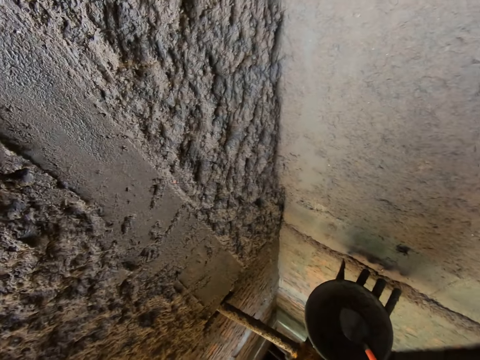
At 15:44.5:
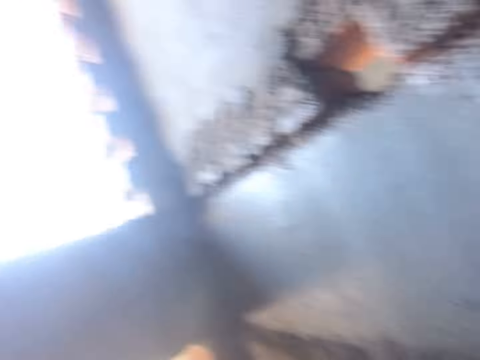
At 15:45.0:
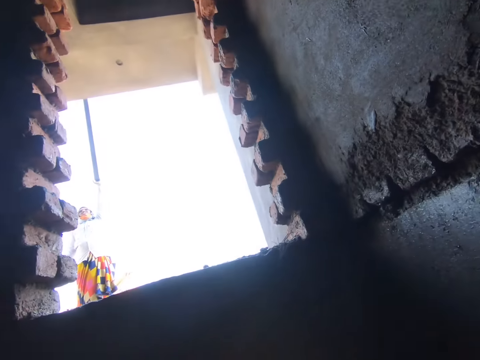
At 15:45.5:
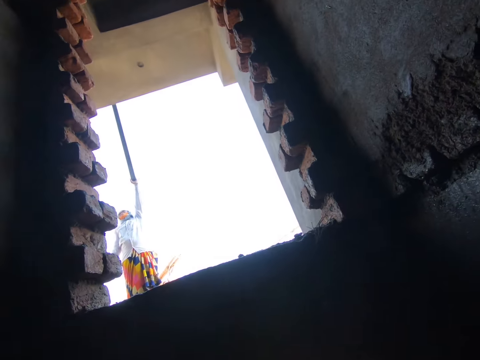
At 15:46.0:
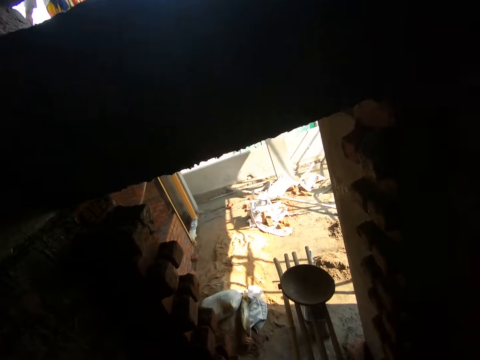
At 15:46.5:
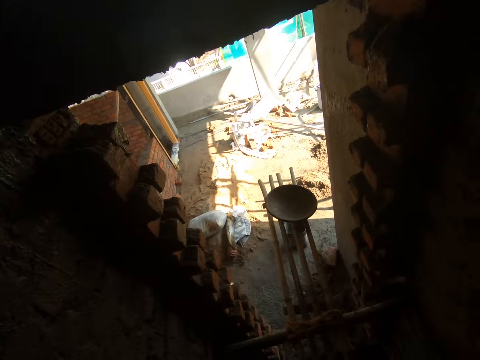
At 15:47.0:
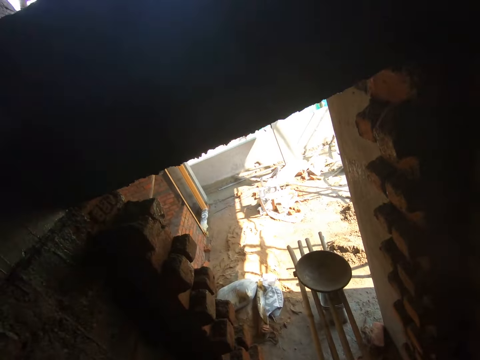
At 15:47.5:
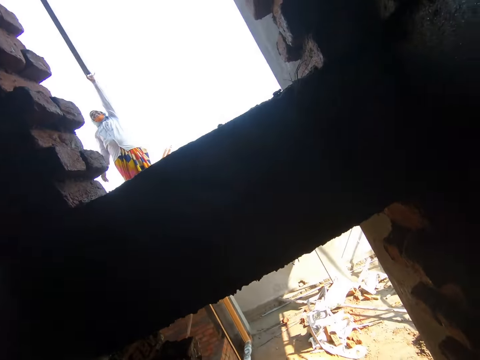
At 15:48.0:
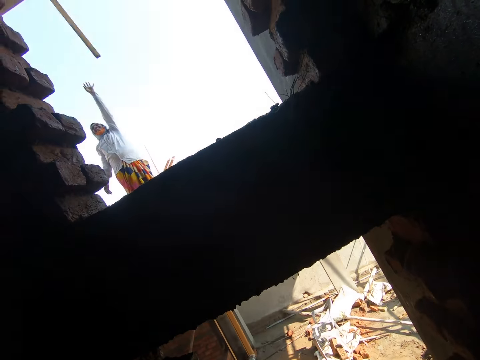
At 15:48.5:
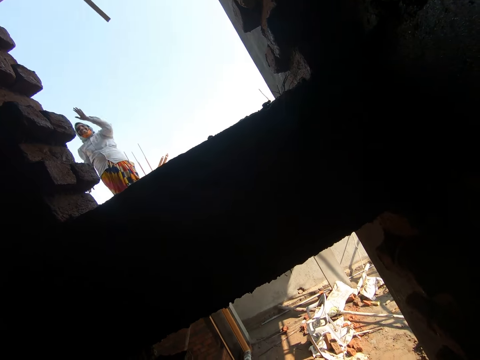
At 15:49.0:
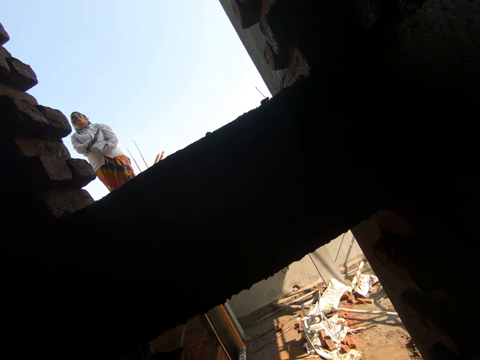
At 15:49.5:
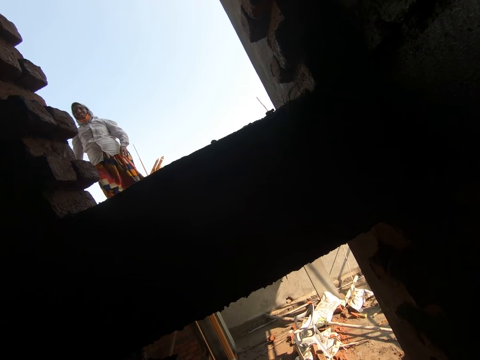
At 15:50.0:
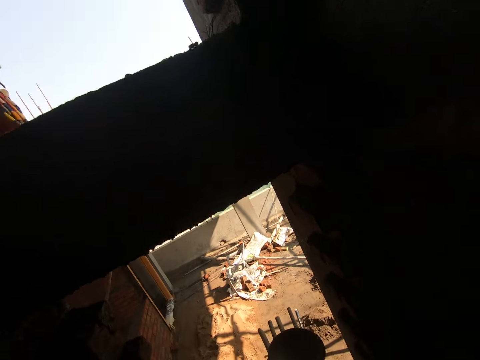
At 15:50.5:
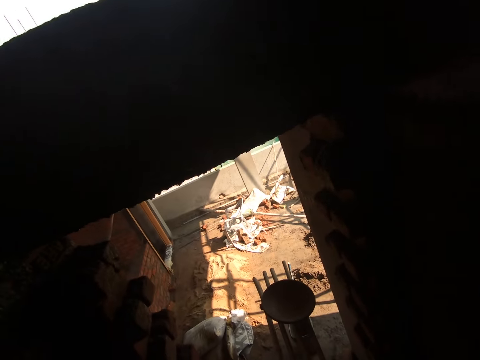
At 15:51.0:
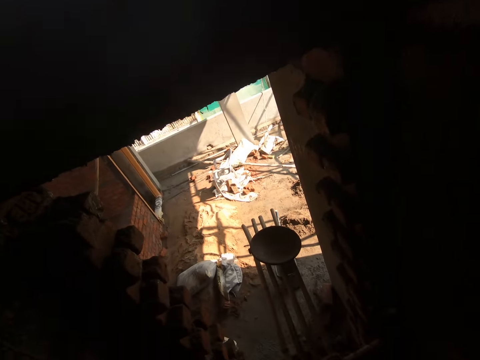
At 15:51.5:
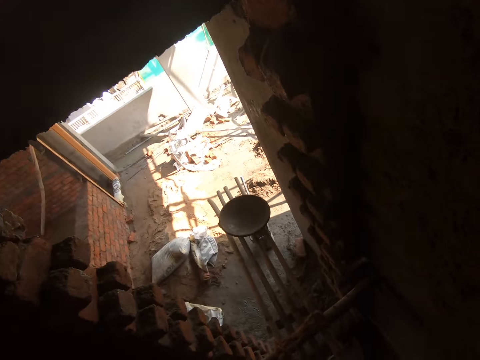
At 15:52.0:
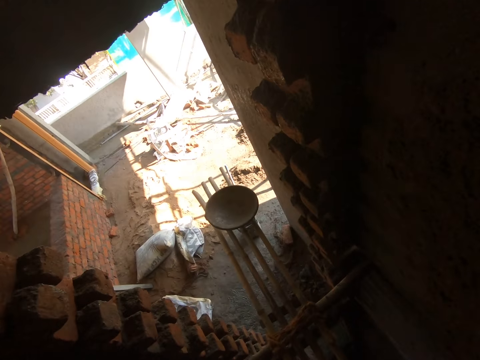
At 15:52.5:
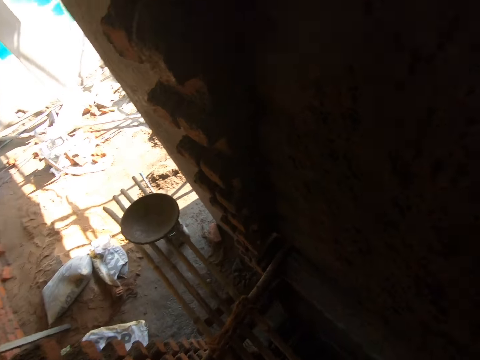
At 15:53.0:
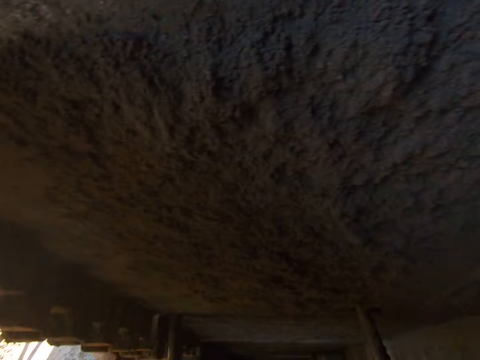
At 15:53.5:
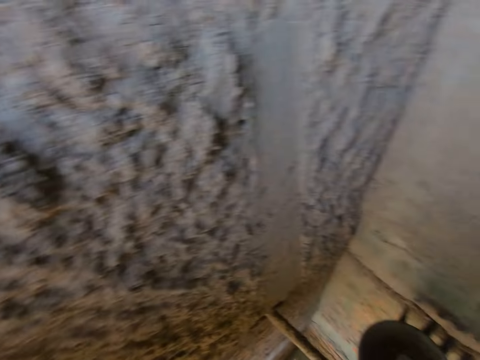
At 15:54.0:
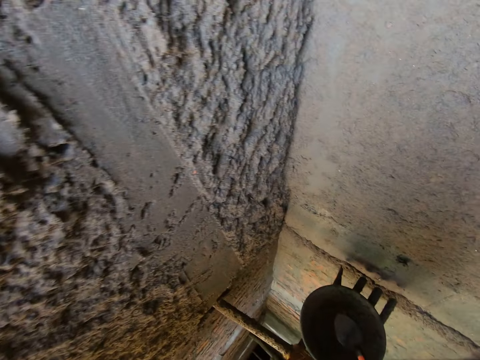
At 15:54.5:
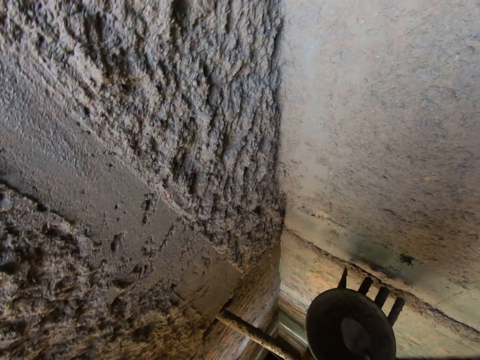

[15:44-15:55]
A woman holds a piece of wood. The woman raises a hand, wipes hands and walks around.

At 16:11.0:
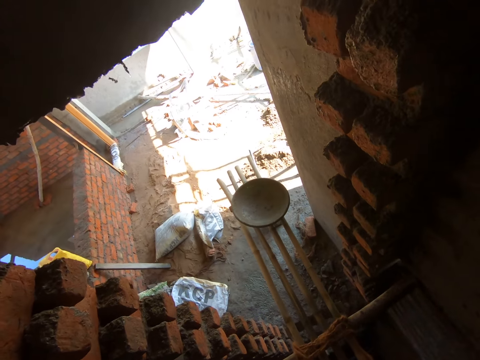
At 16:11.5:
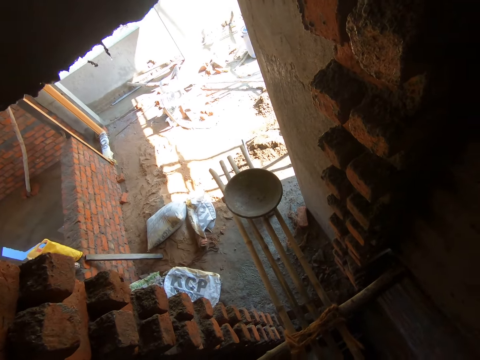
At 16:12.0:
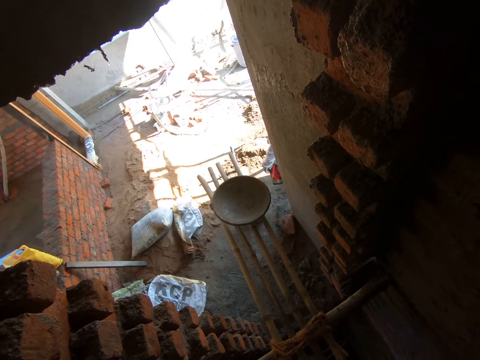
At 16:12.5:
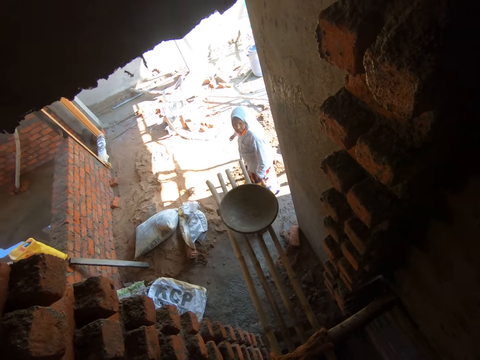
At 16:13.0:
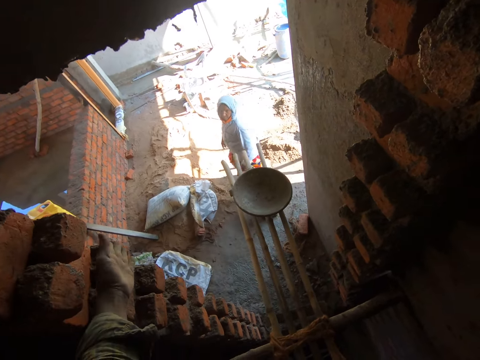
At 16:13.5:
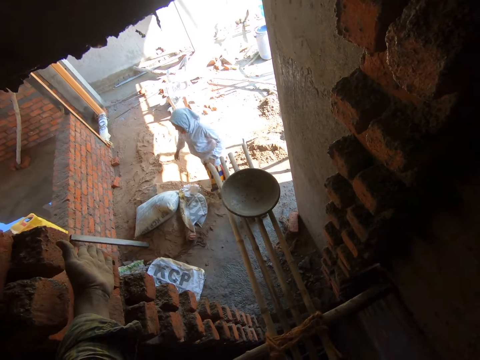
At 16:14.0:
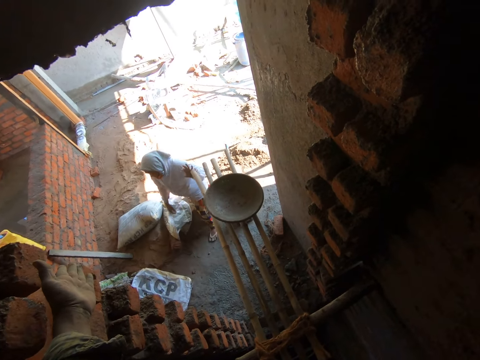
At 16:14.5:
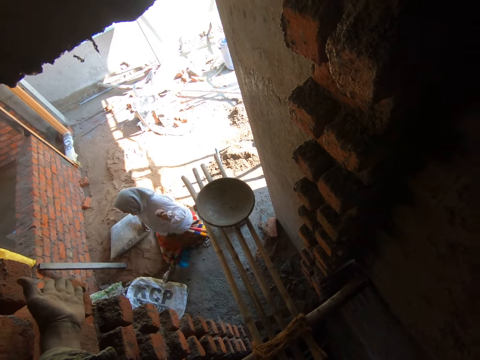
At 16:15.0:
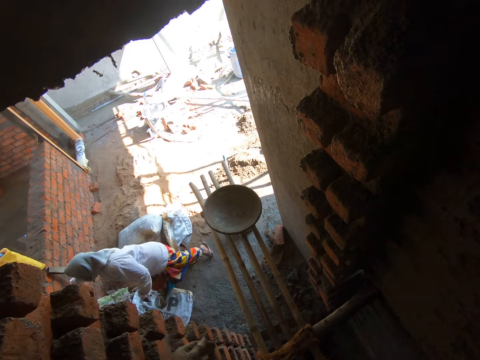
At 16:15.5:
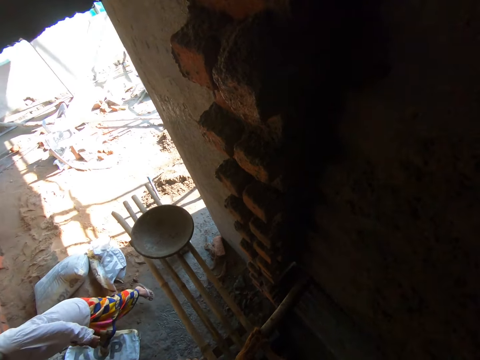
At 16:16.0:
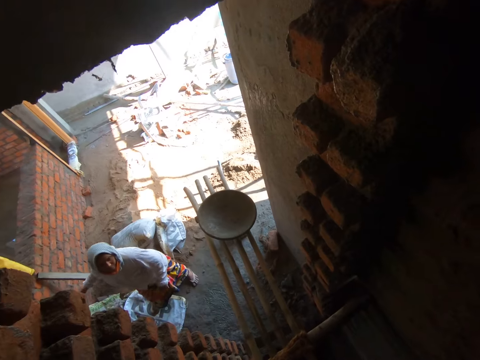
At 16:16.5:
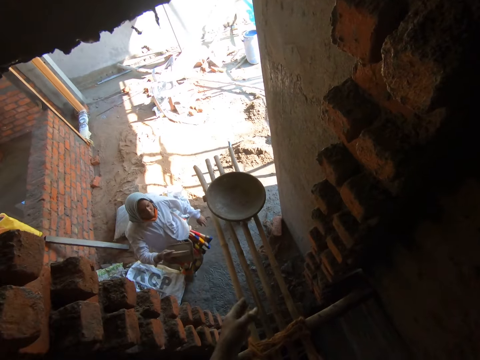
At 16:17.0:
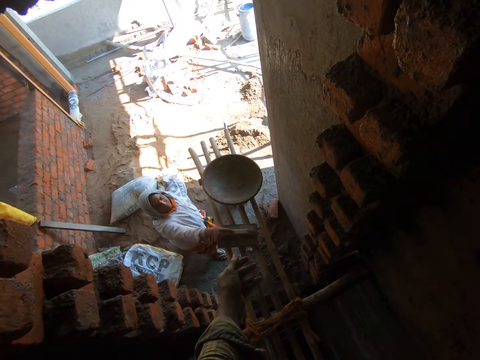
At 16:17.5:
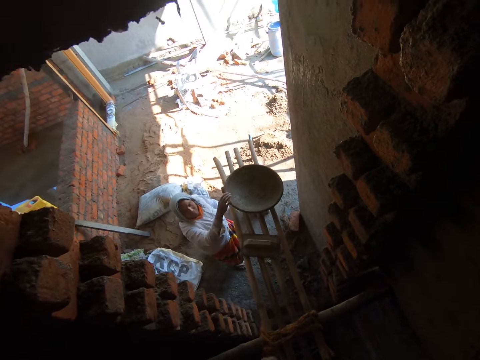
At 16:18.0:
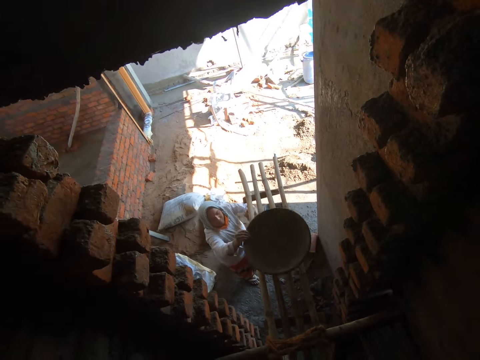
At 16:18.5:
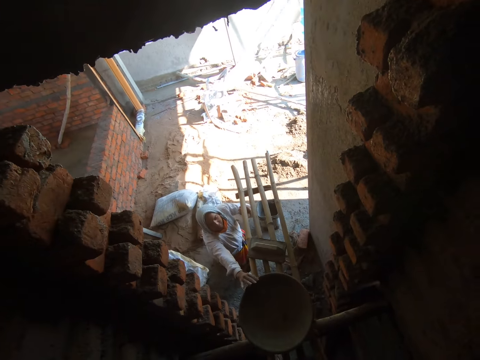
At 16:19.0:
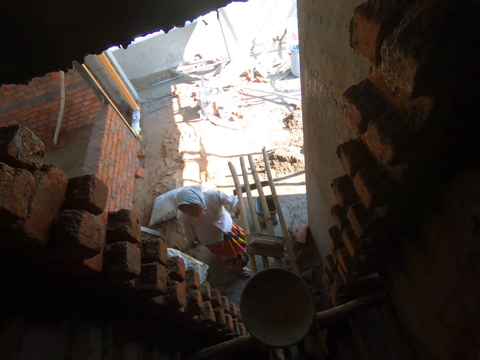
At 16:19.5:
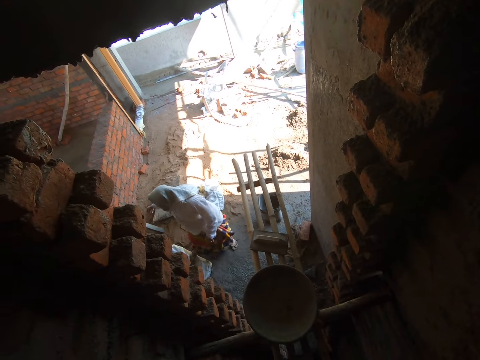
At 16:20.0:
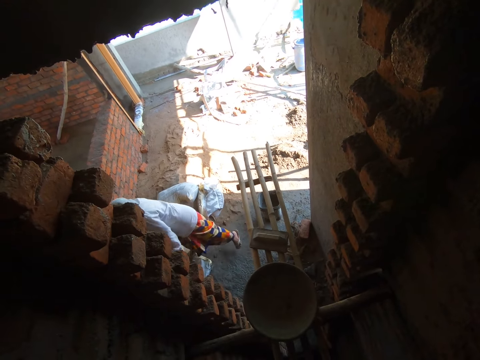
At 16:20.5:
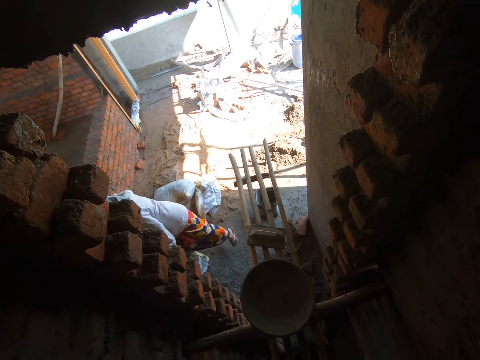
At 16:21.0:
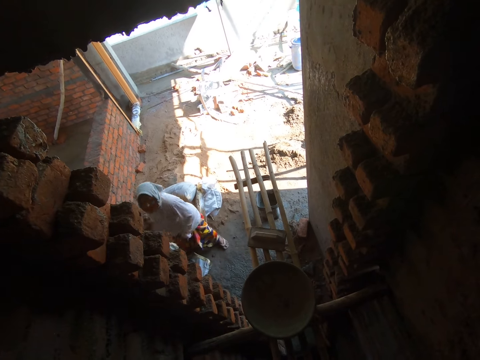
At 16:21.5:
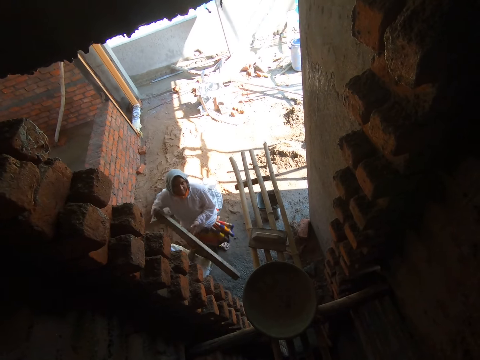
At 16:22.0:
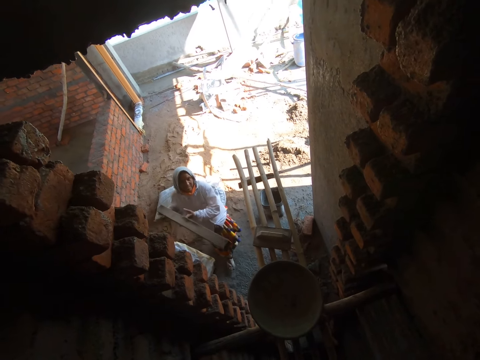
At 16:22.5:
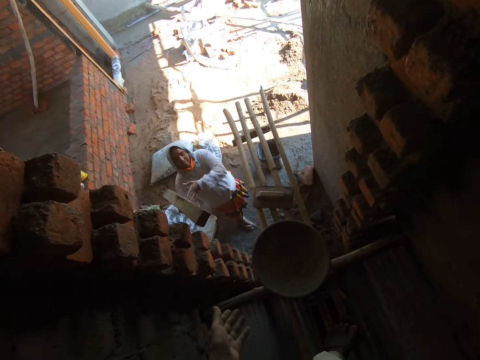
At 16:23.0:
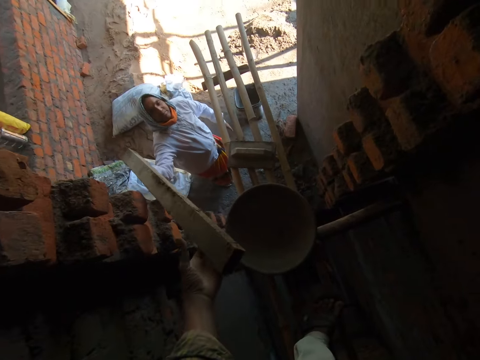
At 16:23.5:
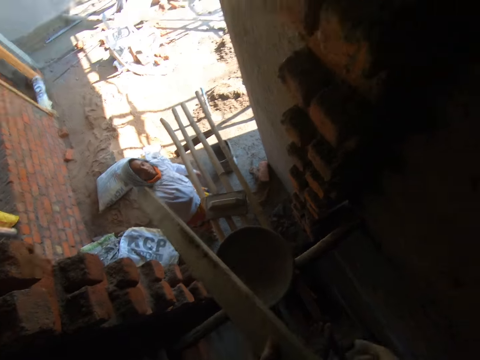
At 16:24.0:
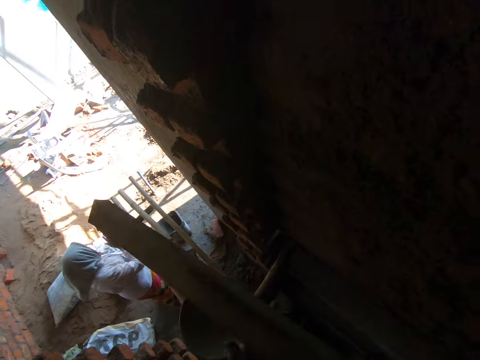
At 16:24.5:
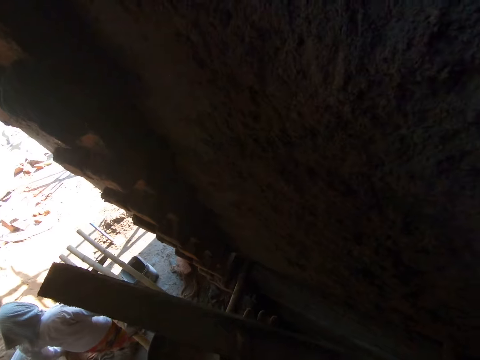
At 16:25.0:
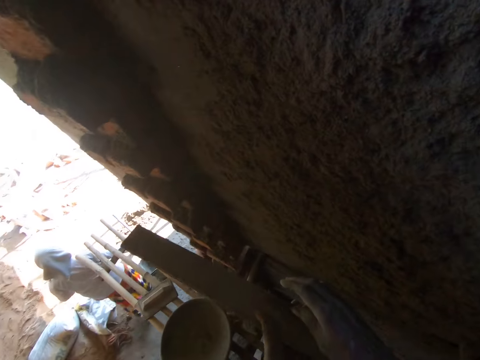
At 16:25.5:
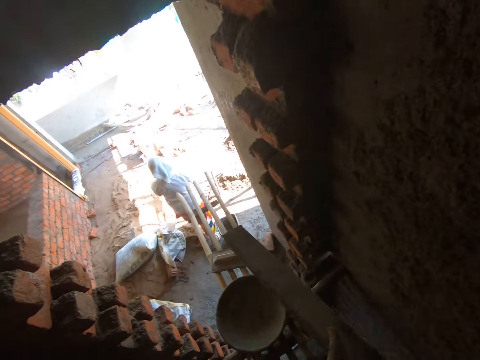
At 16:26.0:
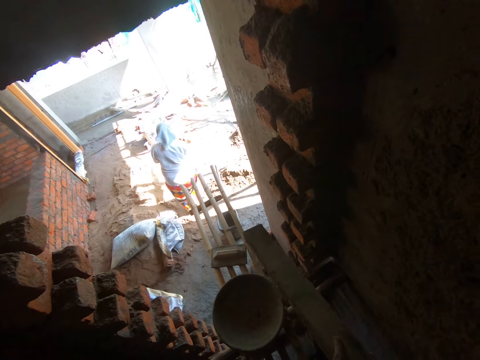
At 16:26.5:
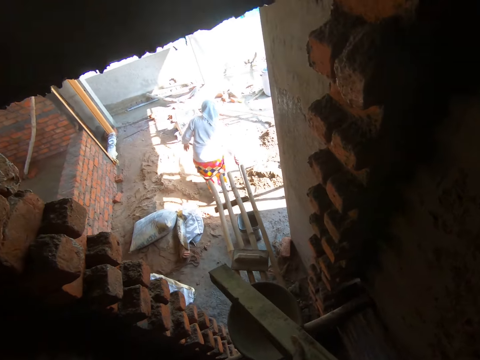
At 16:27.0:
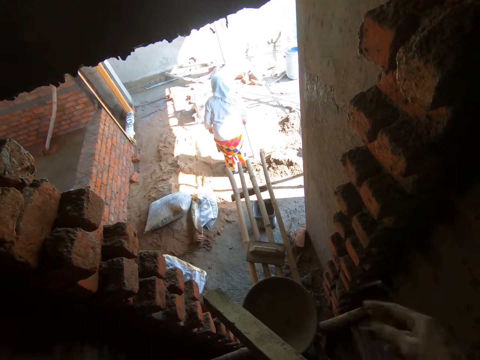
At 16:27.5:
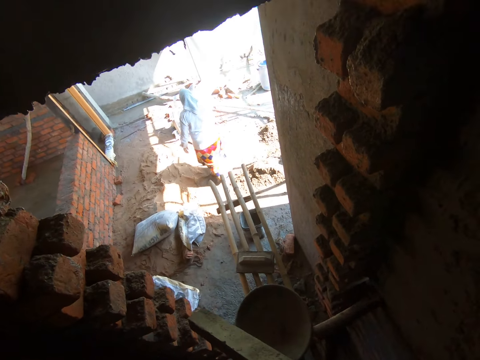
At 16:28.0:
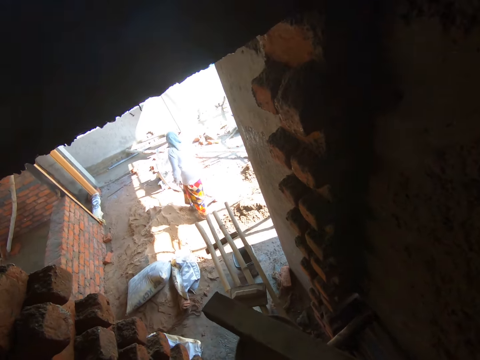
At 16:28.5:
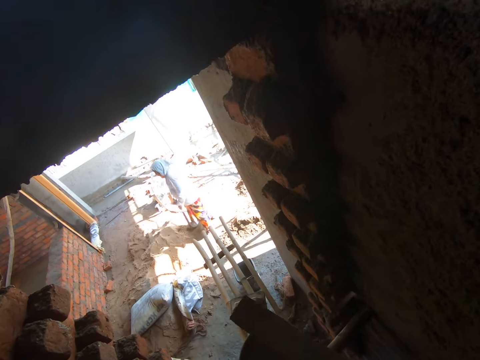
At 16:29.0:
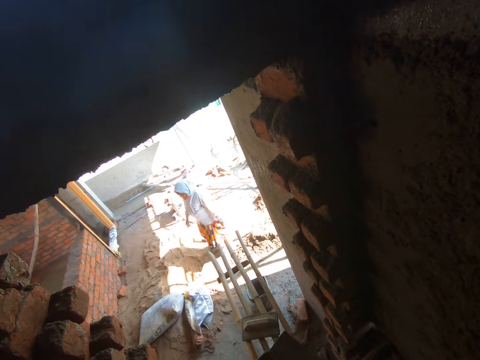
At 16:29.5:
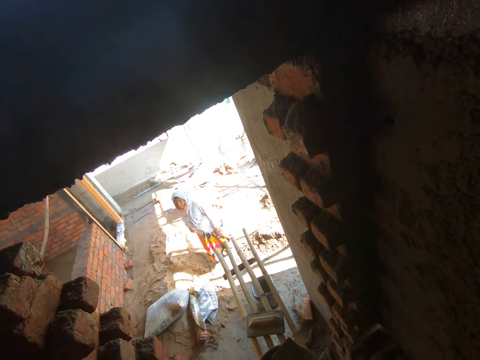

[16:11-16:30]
A woman walks around. The camera wearer uses gestures. The woman picks a concrete screed from the ground with her right hand. The camera wearer looks around. The woman drops the concrete screed on a scaffold with her right hand. The camera wearer uses gestures. The woman picks a head pan from the scaffold with her right hand. The woman moves the head pan on the scaffold. The camera wearer looks around. The woman drops the head pan on the scaffold with her right hand. The woman turns around. The woman picks a stick from a wall with her right hand. The camera wearer receives the stick from the woman with his left hand. The woman gives the camera wearer the piece of wood. The camera wearer looks around. The woman walks around. The camera wearer scrapes sand from the stick with his right hand. The woman moves a hoe on the ground. The camera wearer drops sand on the head pan. He looks around. The woman walks around.
